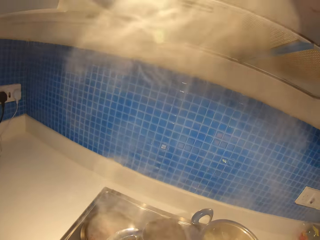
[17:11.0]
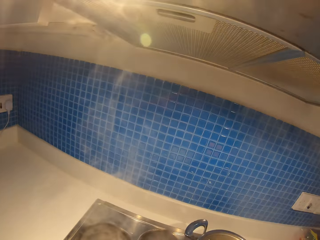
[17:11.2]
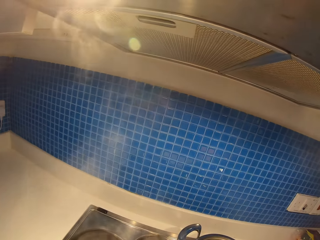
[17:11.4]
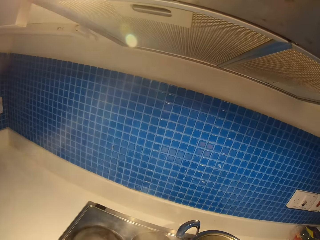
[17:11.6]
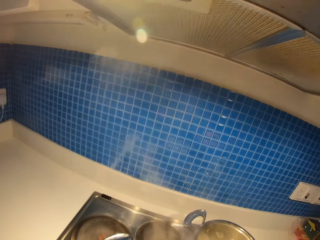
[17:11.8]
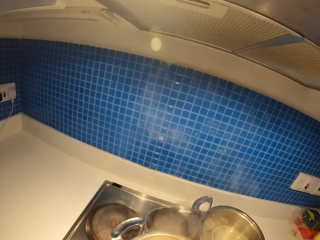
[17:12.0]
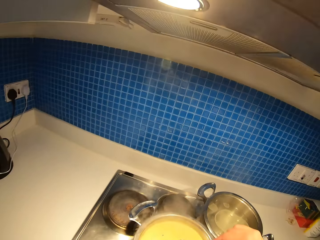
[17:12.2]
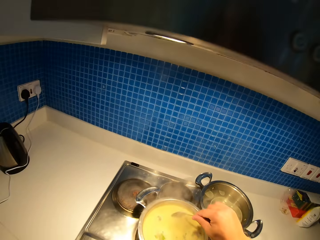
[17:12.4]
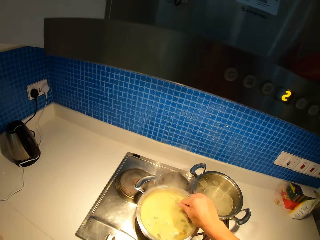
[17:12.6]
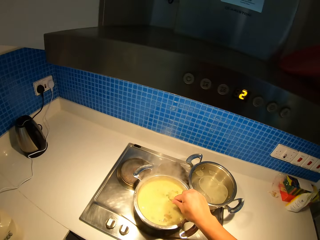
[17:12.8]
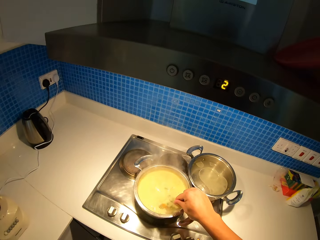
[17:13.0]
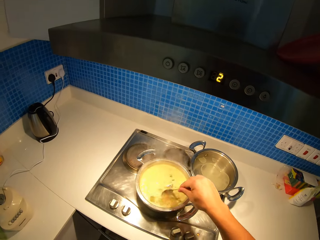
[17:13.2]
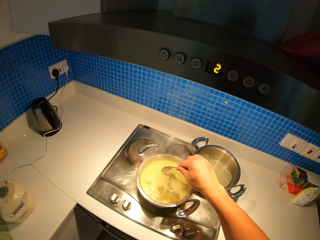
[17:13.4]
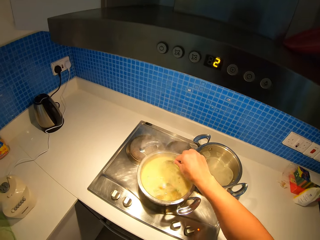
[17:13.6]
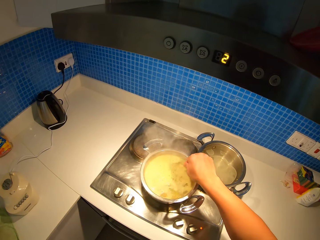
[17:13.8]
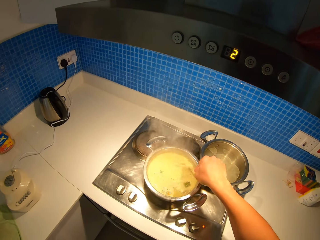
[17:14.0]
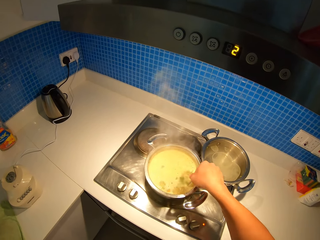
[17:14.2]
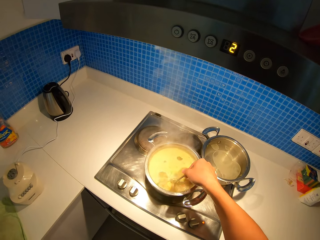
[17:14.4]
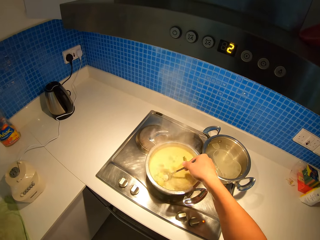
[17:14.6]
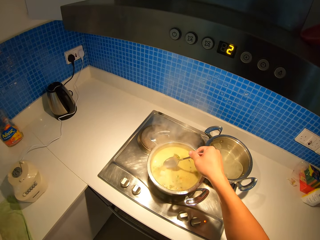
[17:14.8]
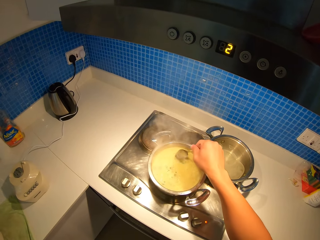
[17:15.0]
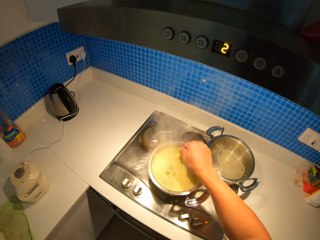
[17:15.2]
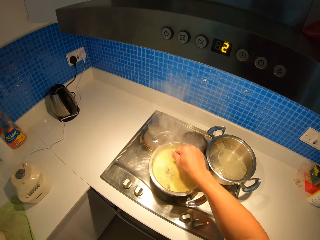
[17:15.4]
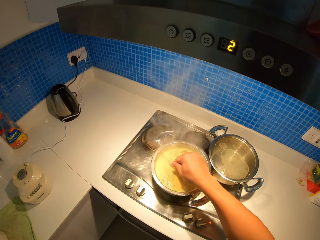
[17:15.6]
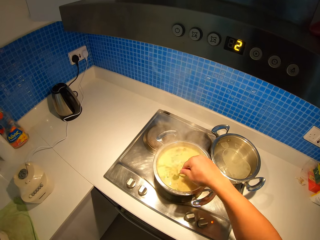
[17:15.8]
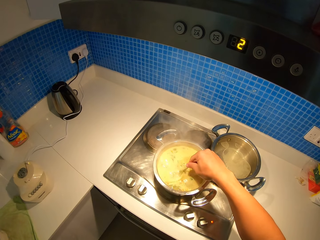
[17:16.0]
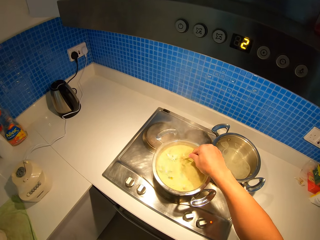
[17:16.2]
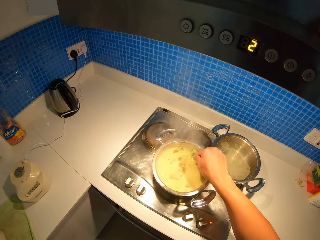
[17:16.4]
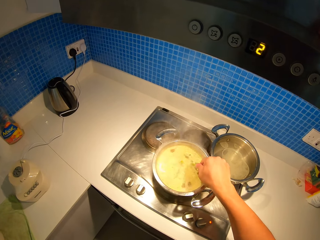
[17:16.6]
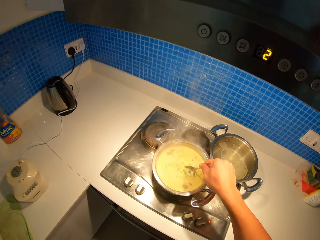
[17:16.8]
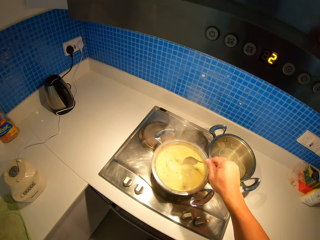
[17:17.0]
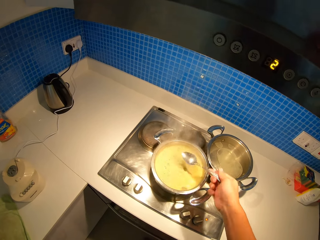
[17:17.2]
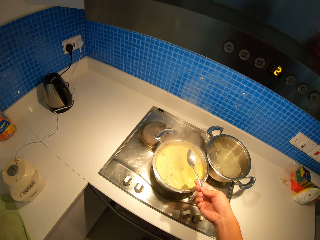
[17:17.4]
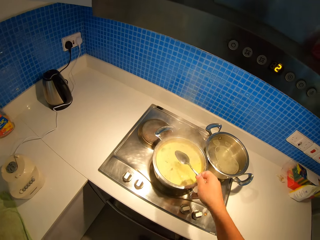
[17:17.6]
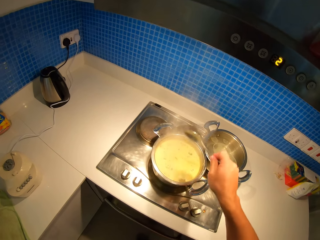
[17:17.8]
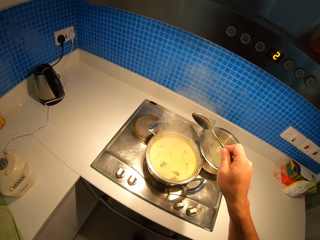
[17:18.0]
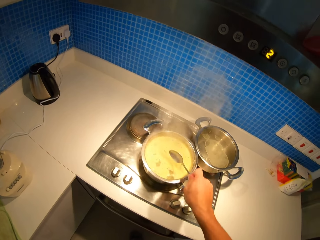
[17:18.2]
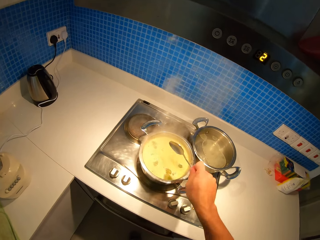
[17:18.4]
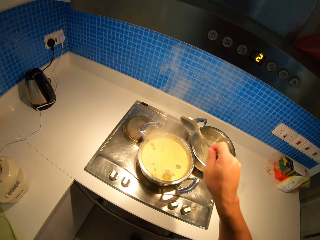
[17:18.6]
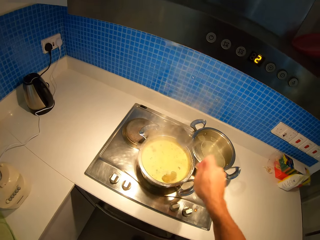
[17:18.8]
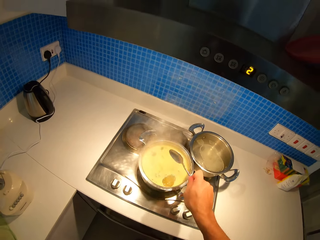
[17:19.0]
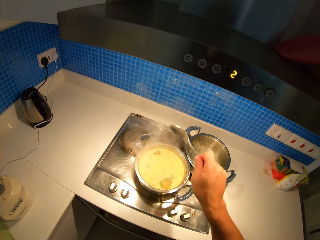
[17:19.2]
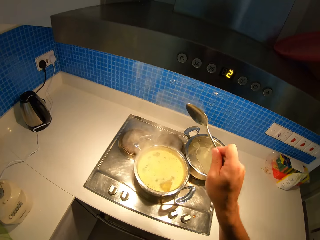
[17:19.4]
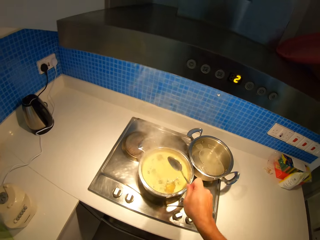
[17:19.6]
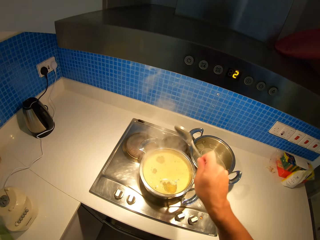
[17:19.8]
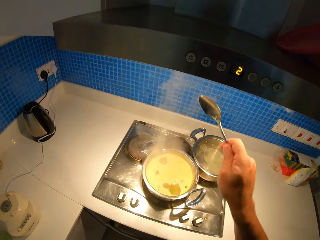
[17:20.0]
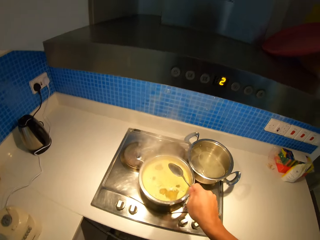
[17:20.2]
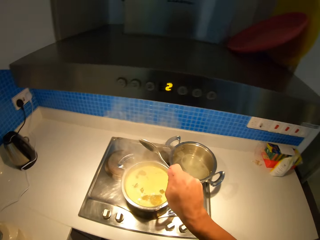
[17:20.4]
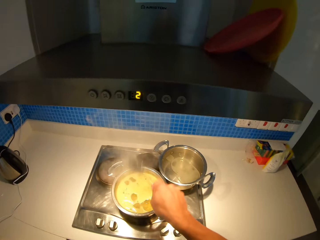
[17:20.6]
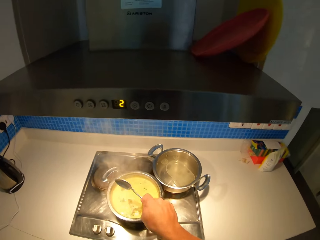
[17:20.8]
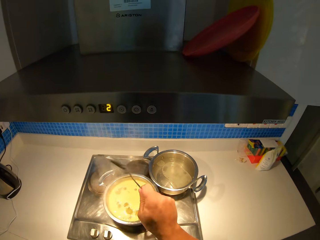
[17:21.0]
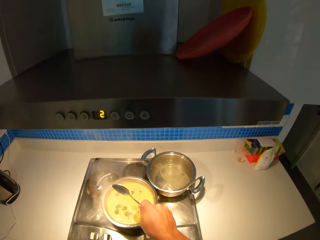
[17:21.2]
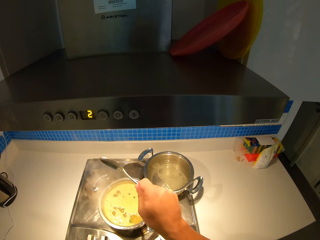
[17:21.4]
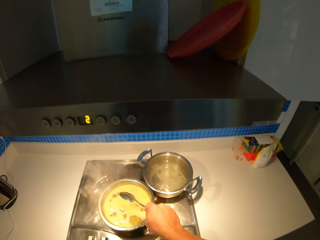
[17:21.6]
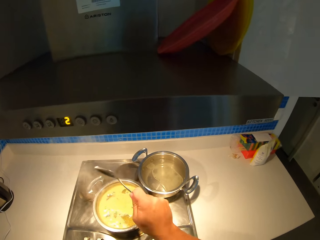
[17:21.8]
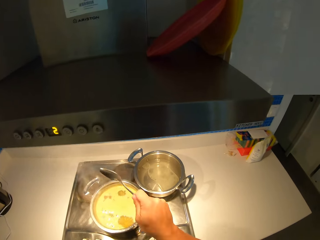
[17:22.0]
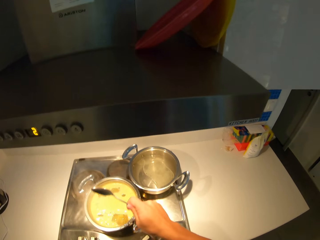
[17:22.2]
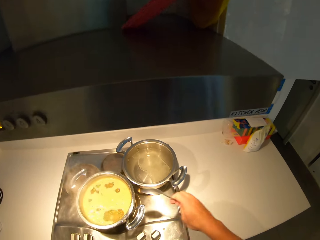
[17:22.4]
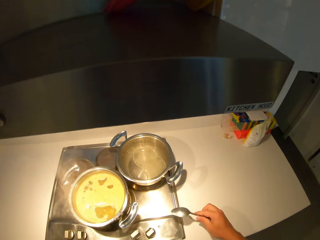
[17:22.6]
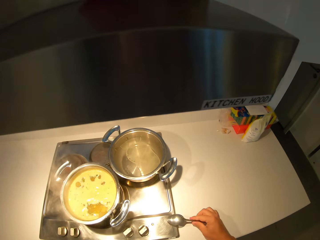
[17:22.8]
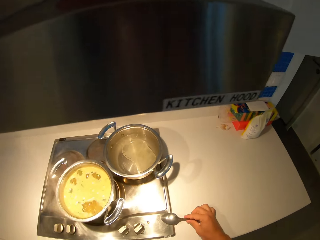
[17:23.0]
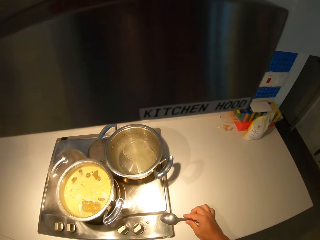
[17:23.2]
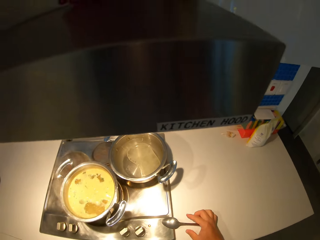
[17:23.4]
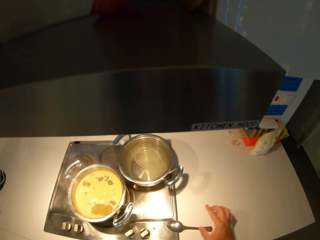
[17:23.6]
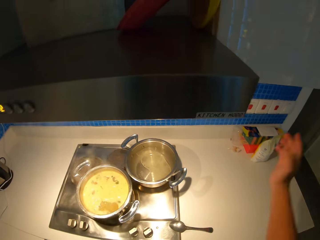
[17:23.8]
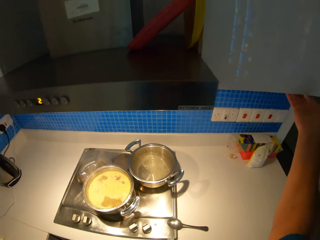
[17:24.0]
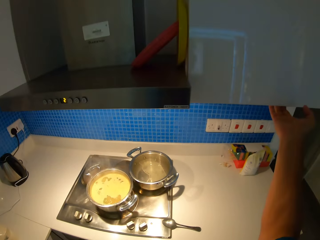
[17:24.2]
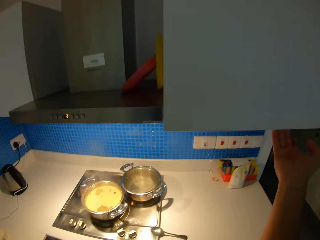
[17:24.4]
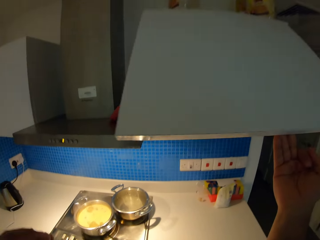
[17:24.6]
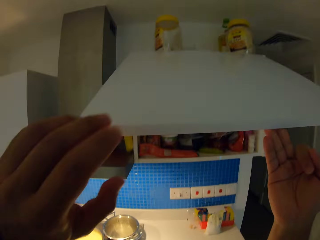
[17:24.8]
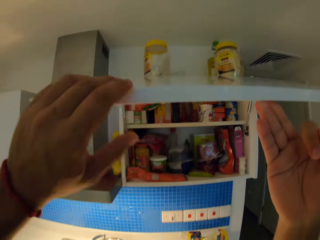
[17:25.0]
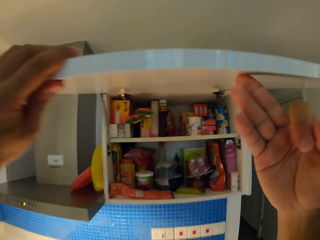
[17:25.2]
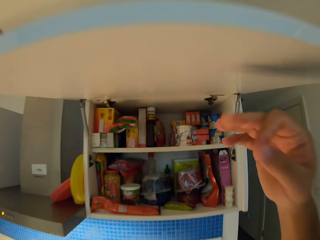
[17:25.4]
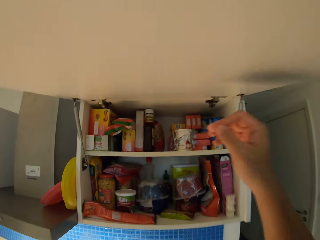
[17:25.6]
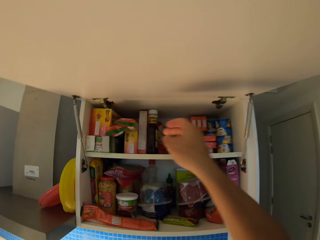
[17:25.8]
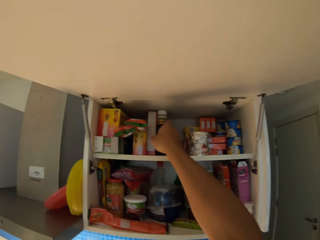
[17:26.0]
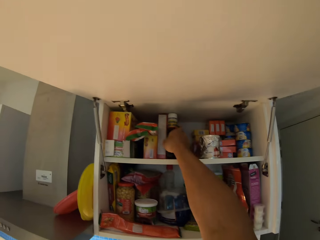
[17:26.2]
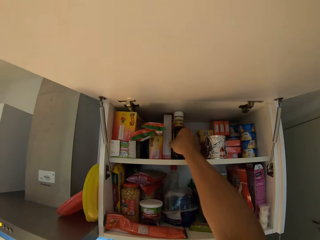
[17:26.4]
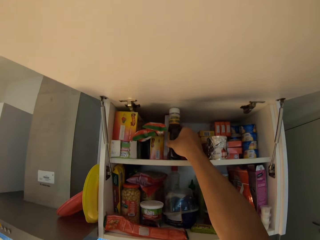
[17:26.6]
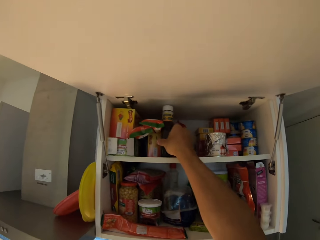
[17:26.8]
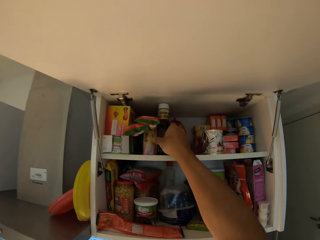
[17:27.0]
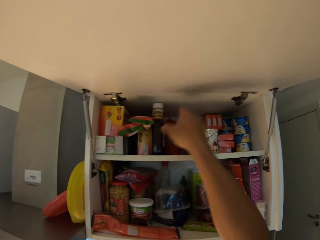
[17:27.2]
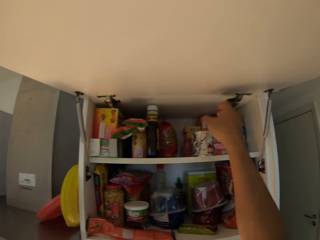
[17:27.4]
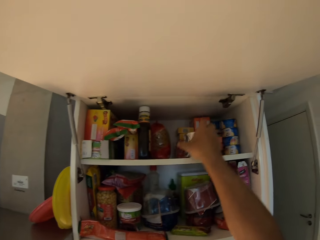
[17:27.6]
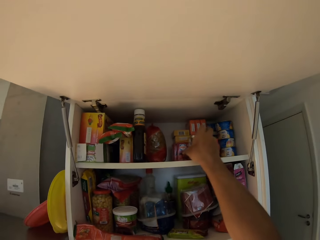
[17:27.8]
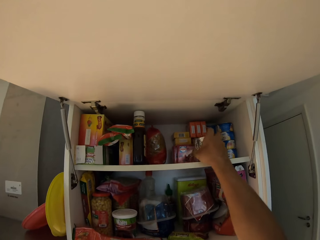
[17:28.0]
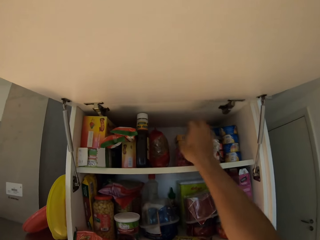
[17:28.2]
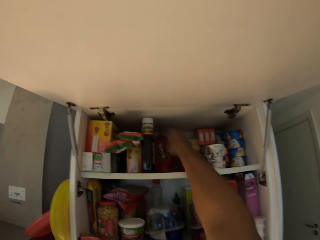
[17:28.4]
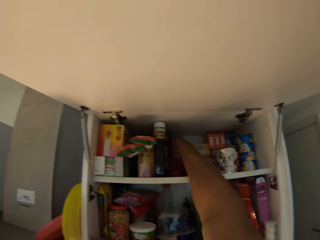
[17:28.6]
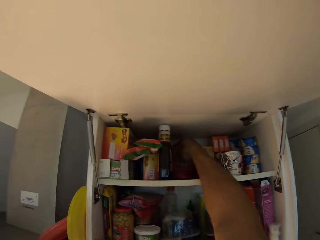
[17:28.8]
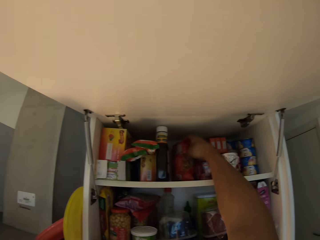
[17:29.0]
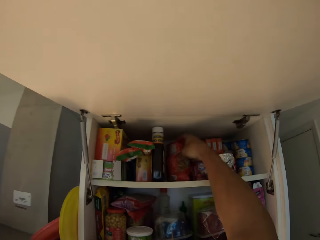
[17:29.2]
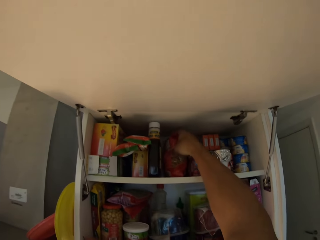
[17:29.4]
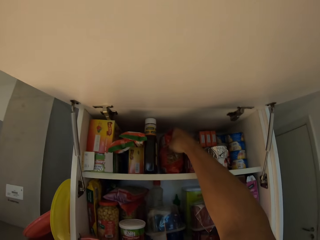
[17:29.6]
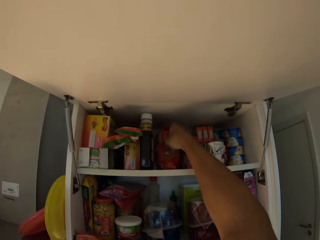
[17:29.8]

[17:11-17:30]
The camera wearer smells the stew in the pot. They shake the spoon over the stew pot. They put the spoon on a cooker. They open up the top kitchen cabinet. They move around items in the cabinet. They pull a bottle.

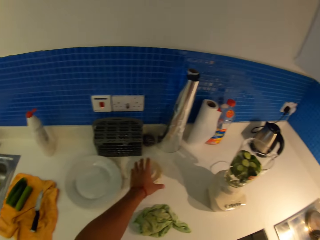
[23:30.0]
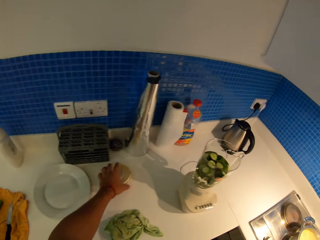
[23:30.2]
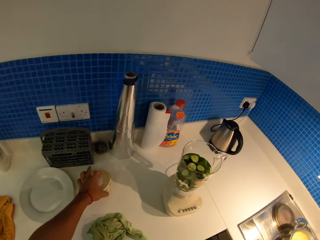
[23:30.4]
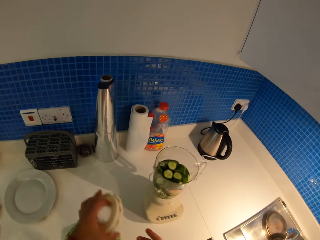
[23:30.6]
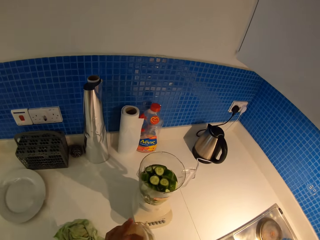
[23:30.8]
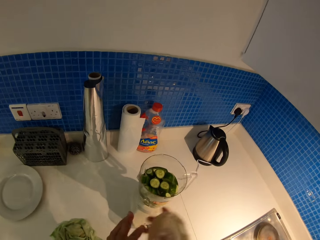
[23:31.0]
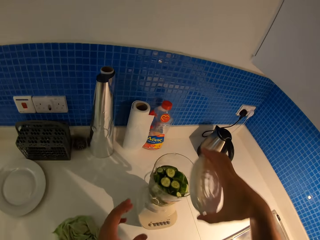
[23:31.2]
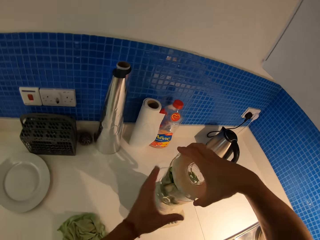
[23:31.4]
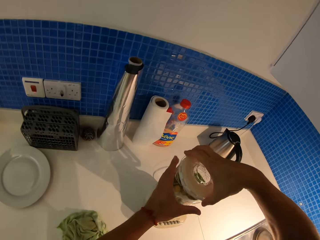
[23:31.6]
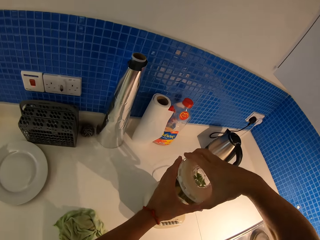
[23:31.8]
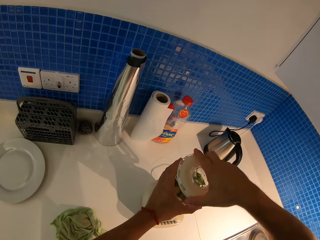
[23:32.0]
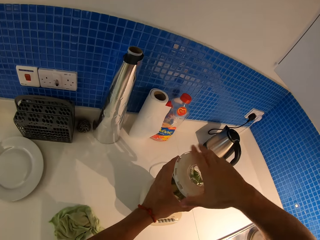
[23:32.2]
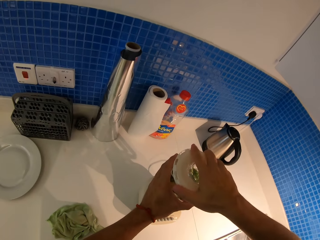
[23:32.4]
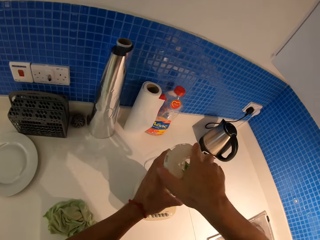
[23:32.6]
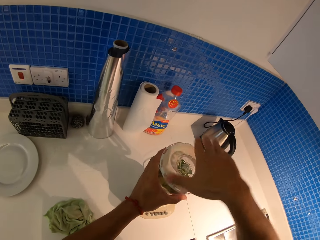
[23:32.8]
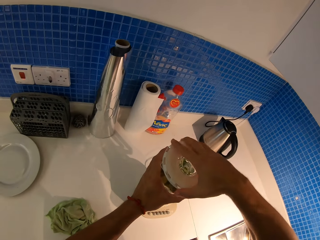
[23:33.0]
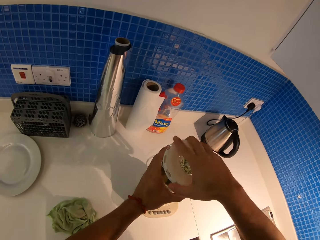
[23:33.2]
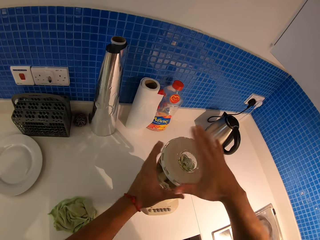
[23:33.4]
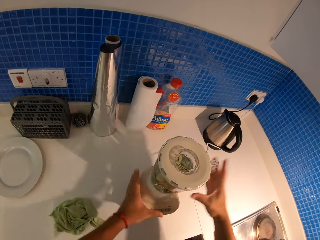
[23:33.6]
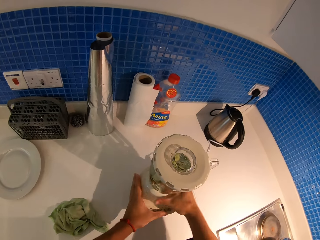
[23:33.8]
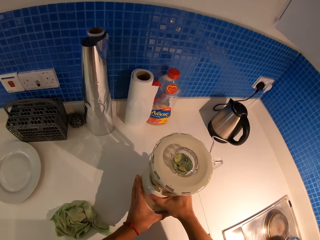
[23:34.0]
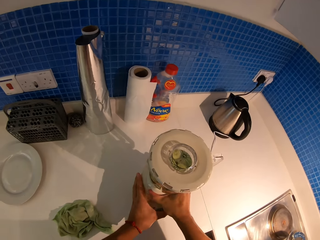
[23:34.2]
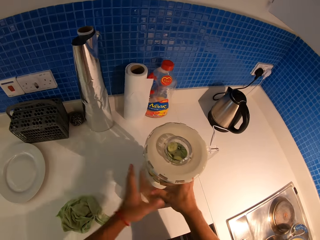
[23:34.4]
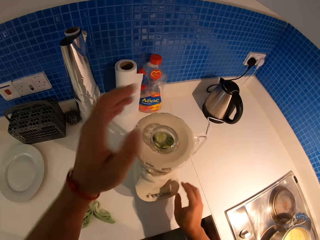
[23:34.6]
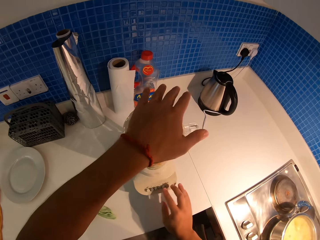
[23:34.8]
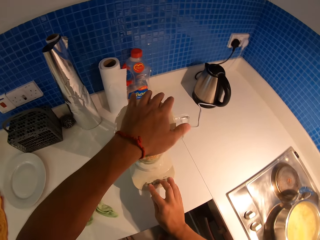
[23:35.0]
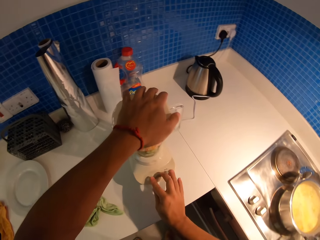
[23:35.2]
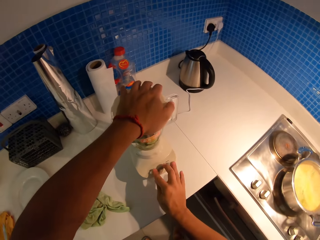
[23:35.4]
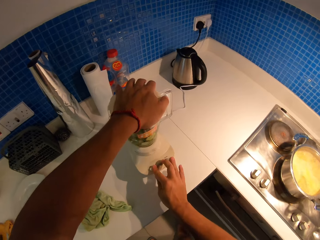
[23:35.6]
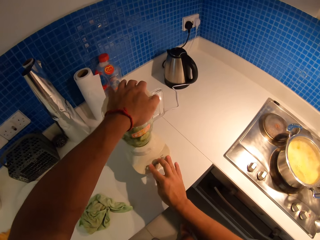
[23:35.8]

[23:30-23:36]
The camera wearer picks up the blender's cap. They seal the blender with the blender's cap. They turn on the blender.
